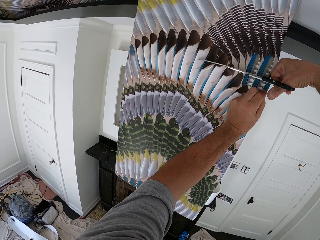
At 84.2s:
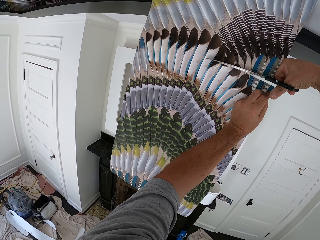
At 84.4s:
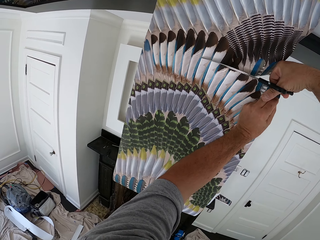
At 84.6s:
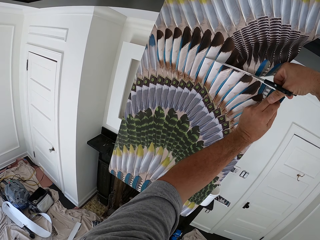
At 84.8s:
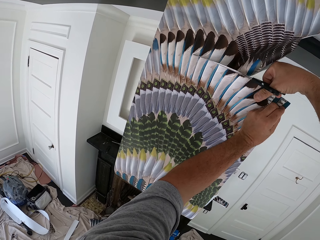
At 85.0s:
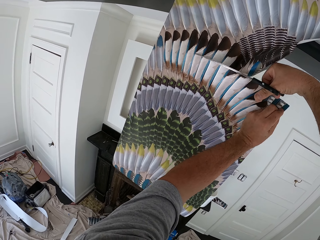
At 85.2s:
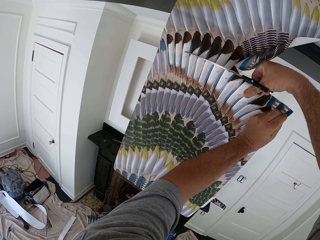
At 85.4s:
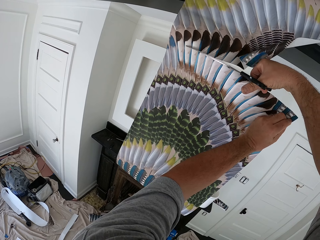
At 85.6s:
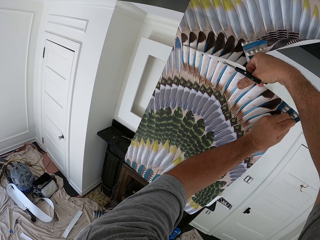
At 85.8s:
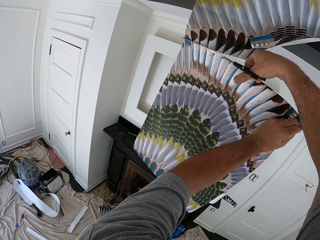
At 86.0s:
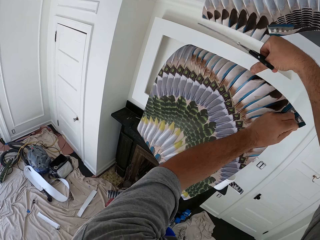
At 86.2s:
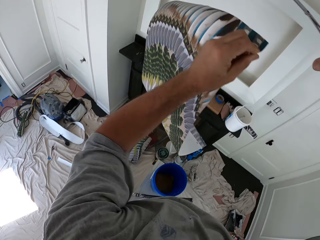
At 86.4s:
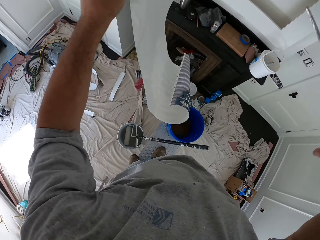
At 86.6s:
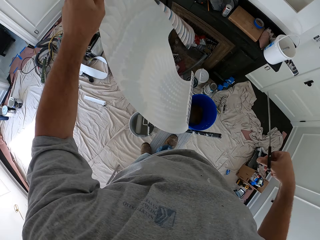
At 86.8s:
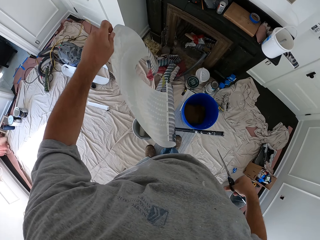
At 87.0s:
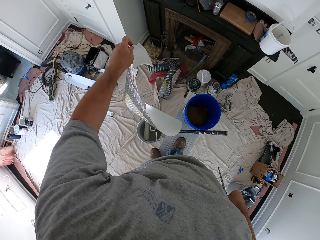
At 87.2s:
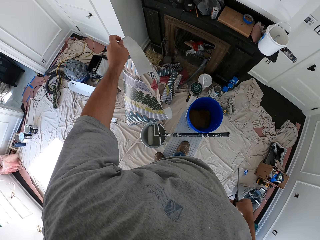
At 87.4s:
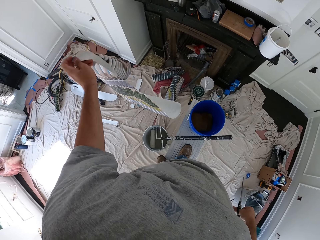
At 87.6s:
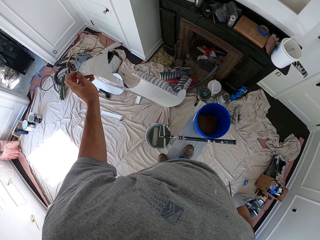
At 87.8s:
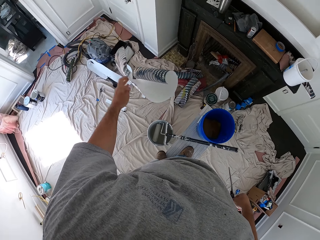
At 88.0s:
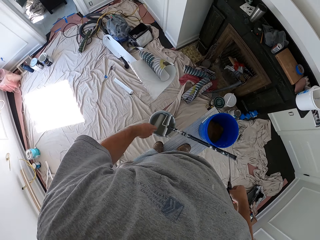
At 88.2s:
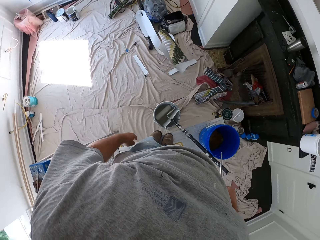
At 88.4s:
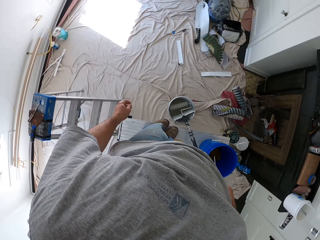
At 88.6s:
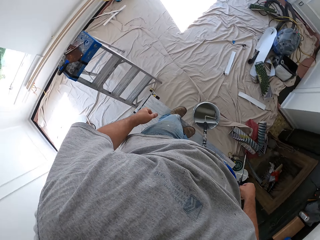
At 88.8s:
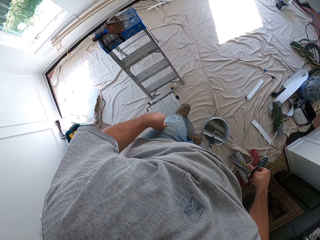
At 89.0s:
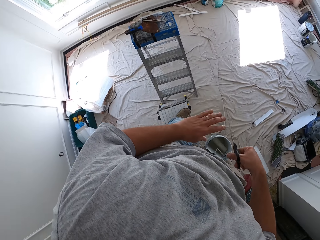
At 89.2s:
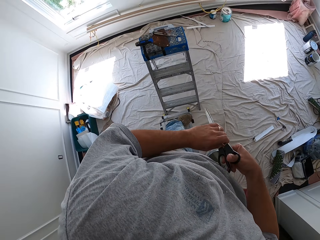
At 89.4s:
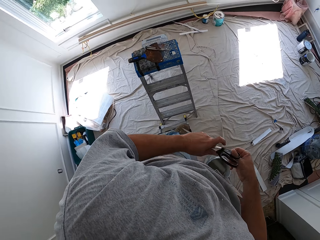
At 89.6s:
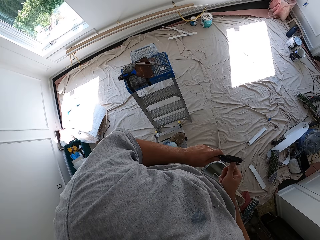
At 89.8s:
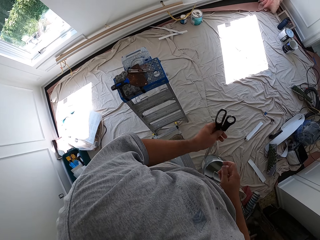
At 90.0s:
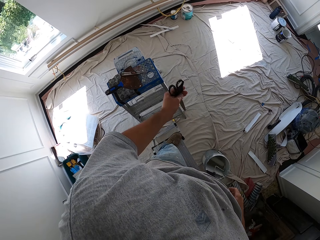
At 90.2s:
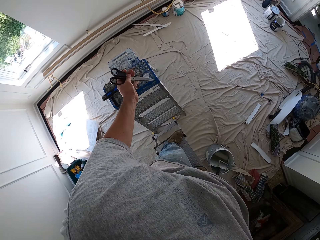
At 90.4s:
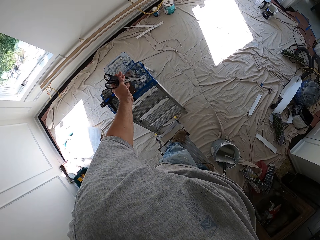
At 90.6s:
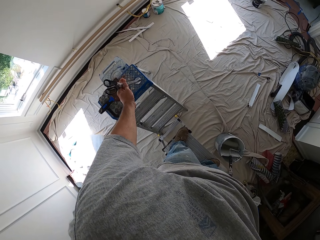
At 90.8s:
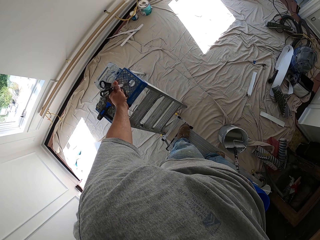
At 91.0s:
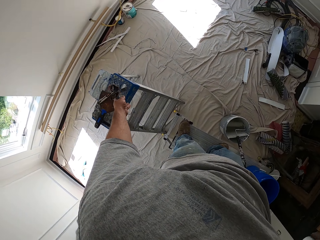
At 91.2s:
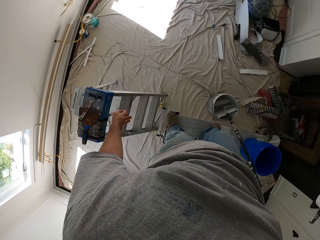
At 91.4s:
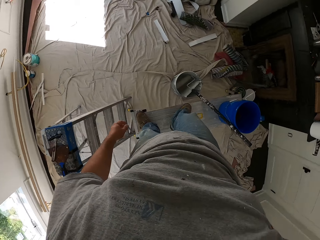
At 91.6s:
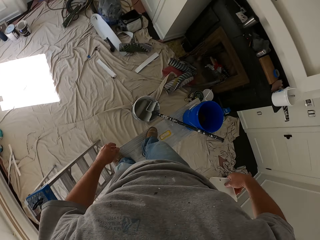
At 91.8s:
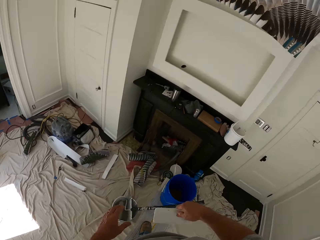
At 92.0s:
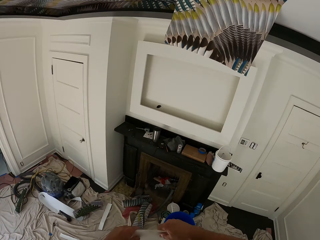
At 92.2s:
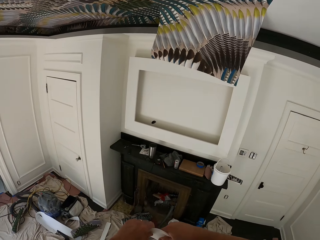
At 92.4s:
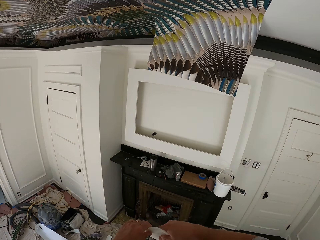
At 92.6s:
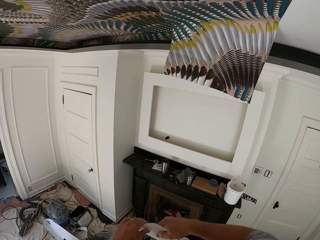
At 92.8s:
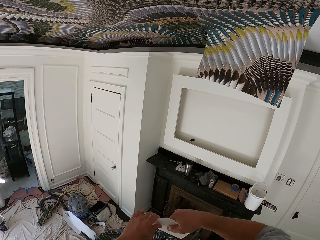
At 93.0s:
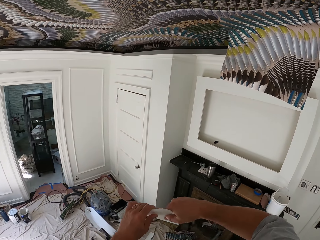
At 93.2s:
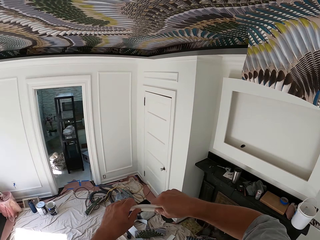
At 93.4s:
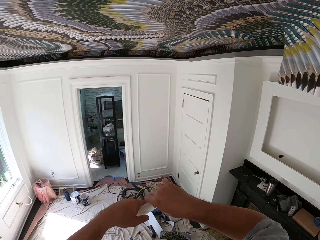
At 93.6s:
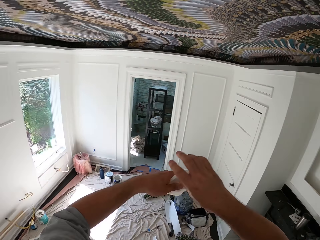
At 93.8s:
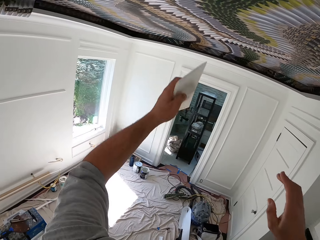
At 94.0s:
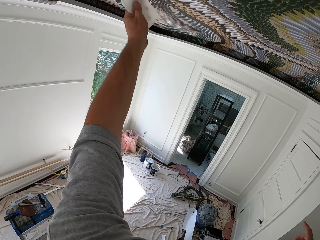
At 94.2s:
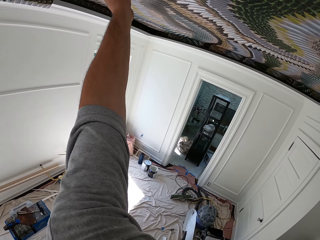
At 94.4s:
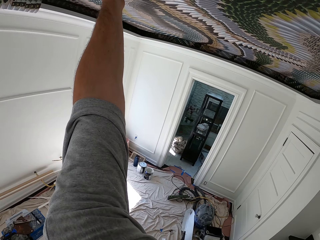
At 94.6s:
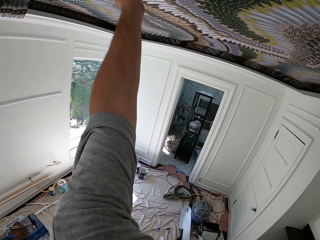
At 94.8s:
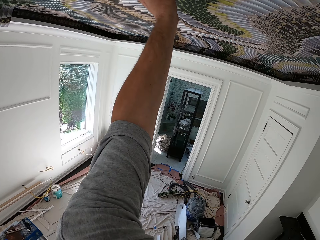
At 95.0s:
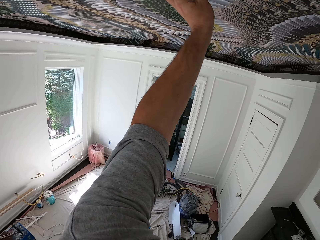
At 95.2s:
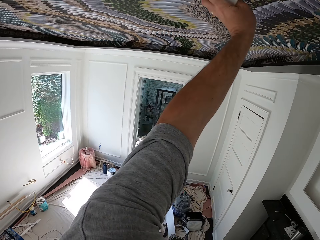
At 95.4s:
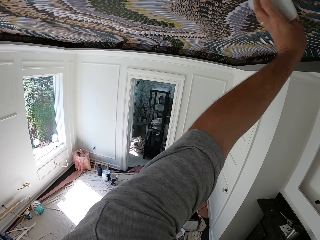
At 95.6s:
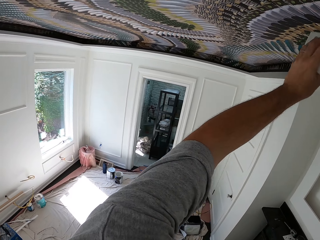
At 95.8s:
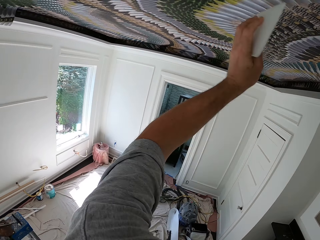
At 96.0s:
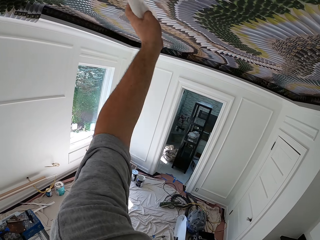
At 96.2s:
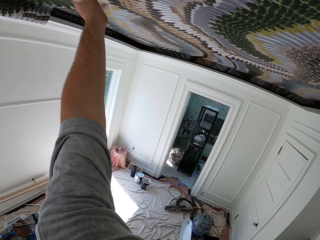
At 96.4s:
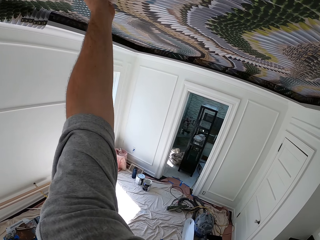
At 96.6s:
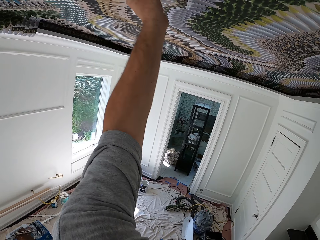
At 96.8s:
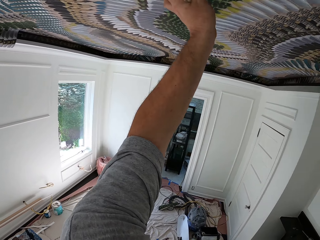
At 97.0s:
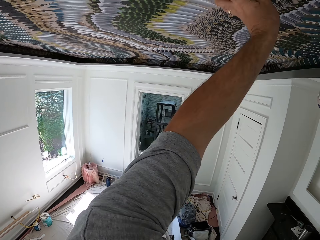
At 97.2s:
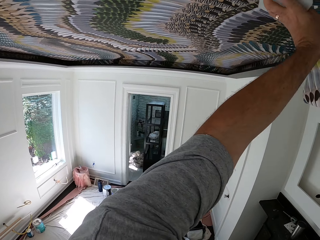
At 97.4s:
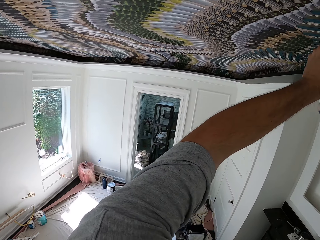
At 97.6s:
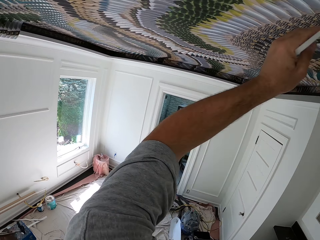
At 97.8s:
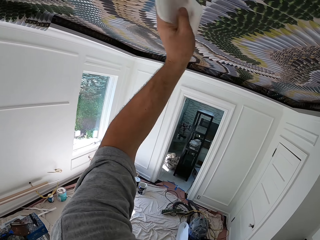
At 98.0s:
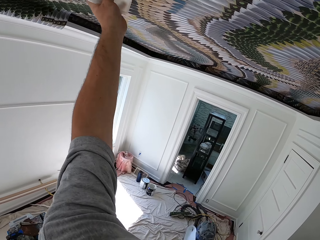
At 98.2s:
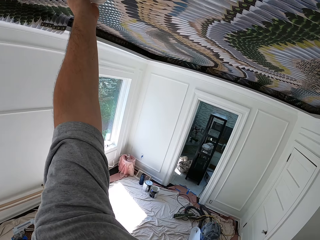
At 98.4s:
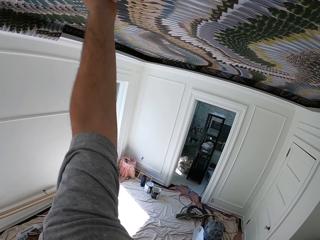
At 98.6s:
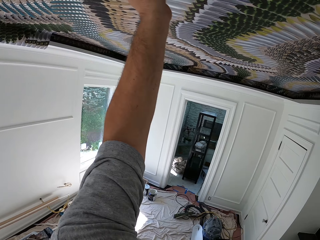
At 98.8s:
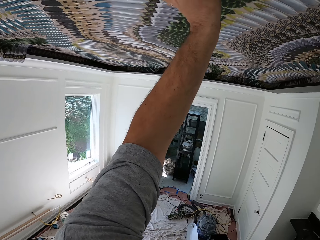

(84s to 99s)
The camera wearer throws the wallpaper on the floor. He puts the scissors on the ladder. He takes the wallpaper smoother out of his pocket. He moves the wallpaper smoother to his left hand. He smoothens the wallpaper with the wallpaper smoother in his left hand.

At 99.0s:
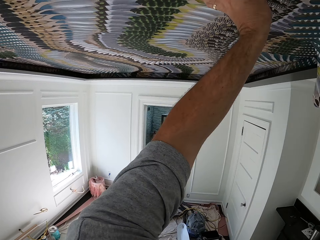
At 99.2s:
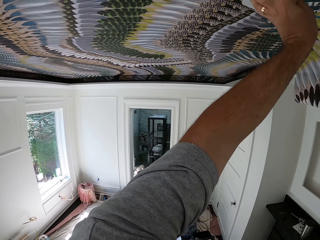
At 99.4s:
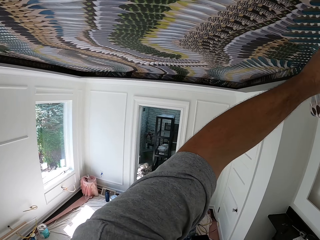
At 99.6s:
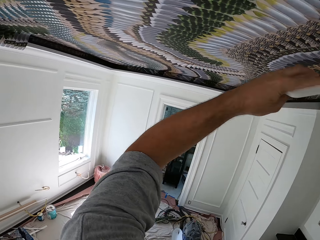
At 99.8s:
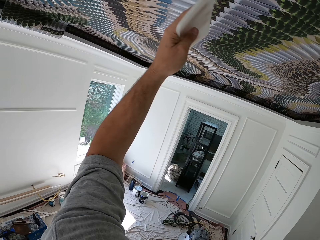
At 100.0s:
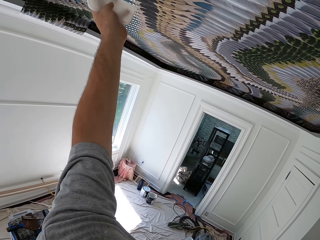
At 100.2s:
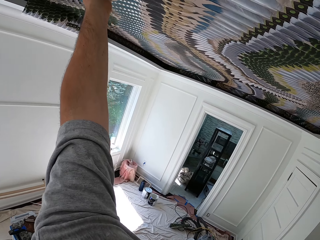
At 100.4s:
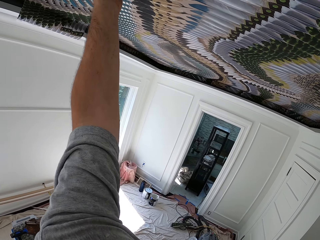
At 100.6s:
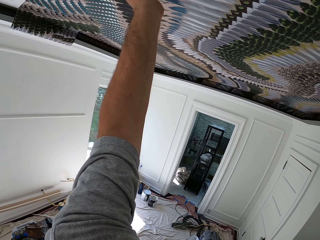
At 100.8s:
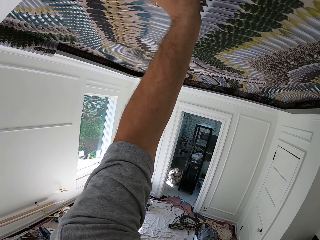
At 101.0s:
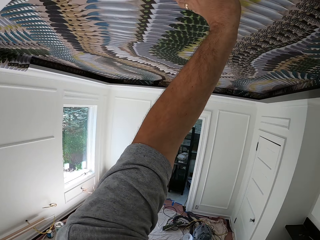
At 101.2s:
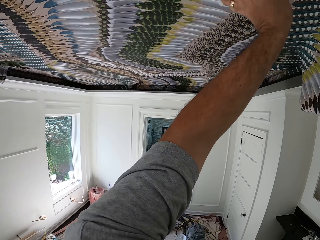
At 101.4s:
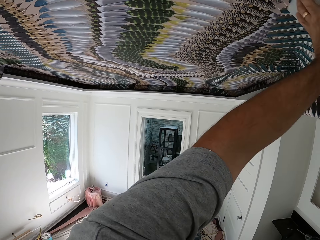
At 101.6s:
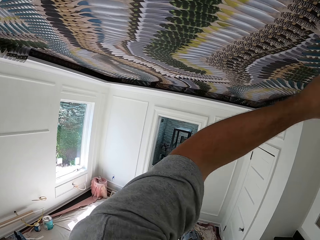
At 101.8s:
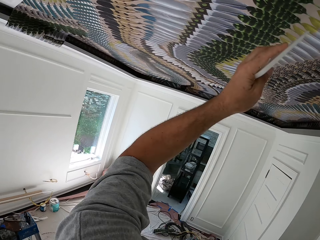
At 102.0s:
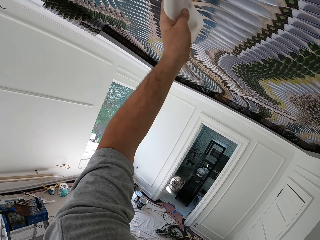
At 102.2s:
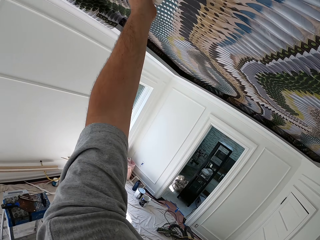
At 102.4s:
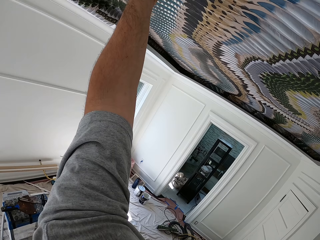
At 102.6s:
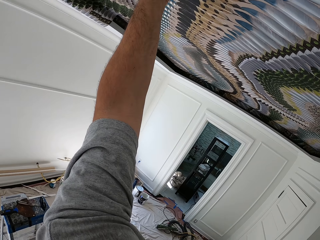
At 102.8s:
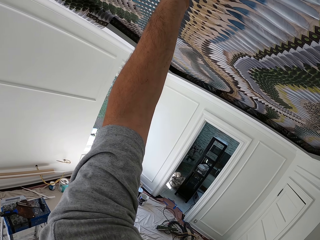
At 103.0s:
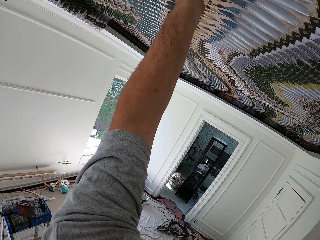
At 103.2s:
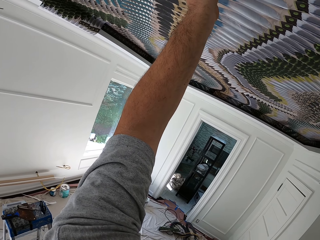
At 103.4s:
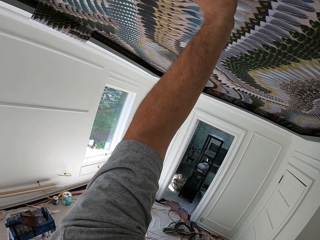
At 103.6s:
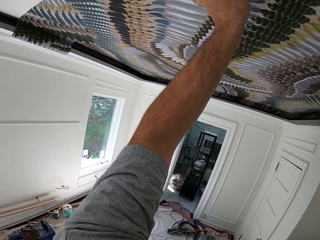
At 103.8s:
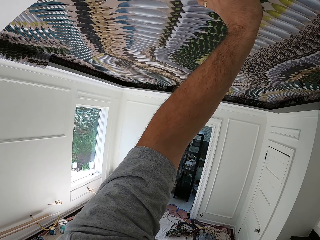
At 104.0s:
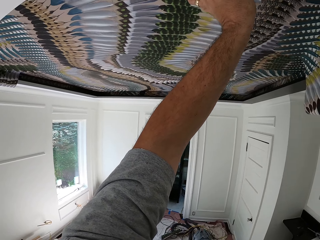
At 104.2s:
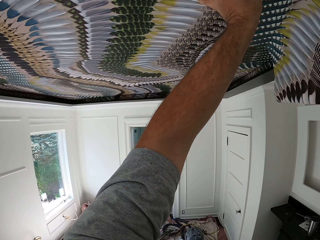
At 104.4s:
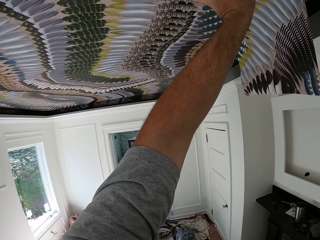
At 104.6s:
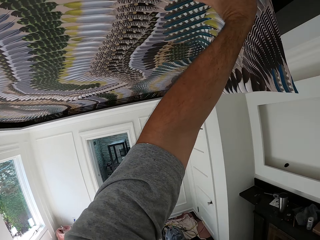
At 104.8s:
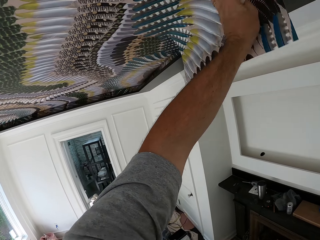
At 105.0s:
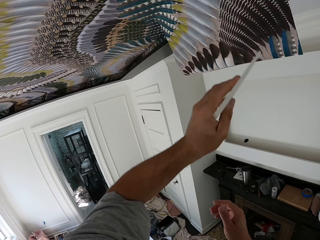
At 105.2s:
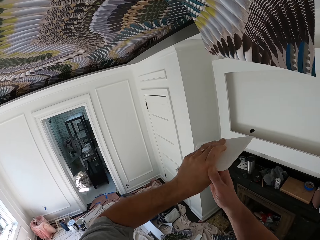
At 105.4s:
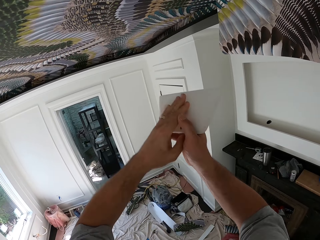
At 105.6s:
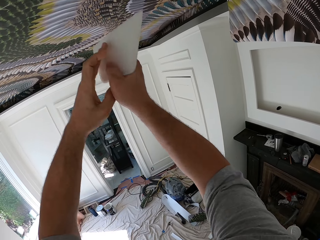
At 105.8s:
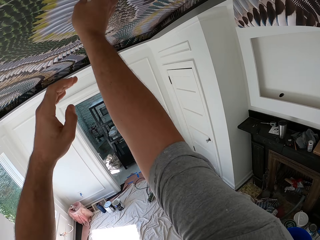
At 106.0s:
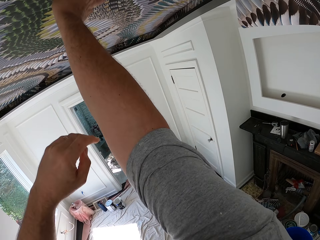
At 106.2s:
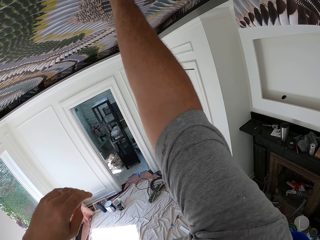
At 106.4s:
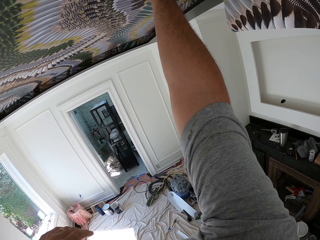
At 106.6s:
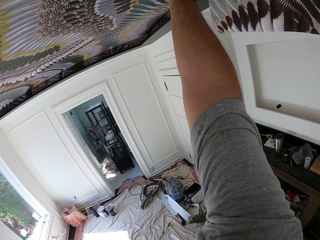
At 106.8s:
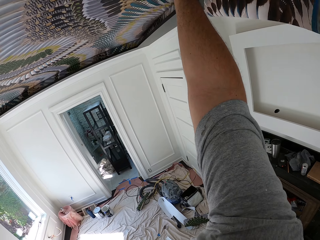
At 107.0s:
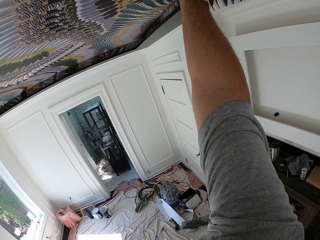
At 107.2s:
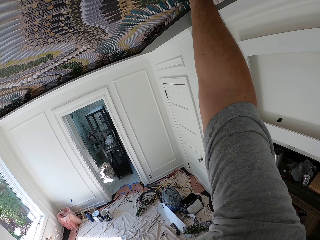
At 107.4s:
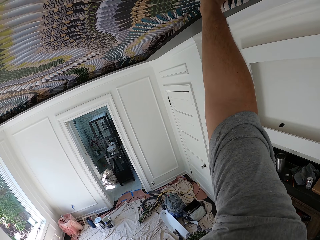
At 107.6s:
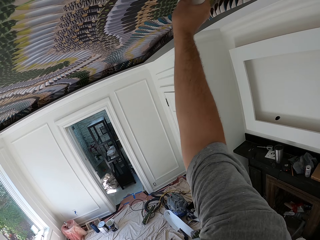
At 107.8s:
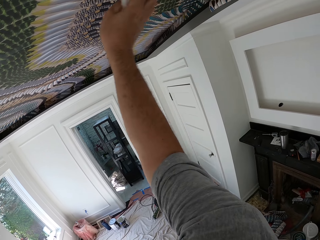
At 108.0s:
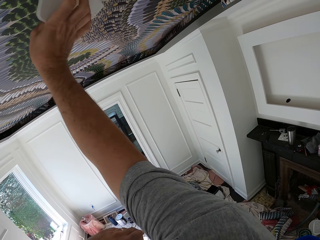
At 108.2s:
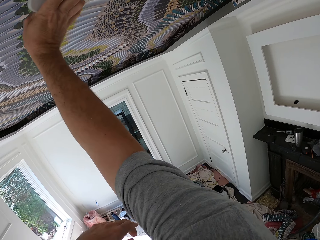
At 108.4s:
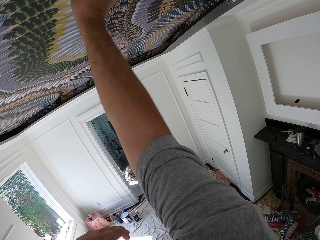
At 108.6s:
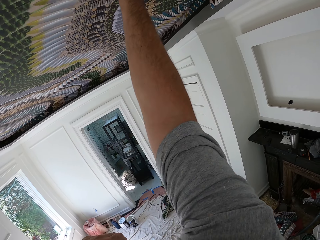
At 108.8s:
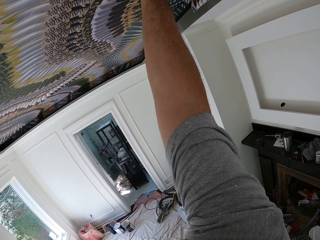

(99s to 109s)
The camera wearer moves the wallpaper smoother to his right hand. He smoothens the wallpaper with the wallpaper smoother in his right hand.
